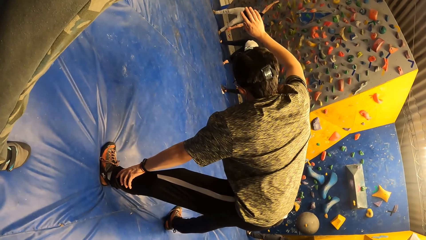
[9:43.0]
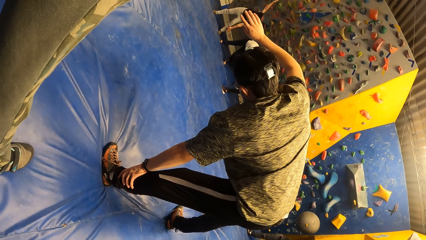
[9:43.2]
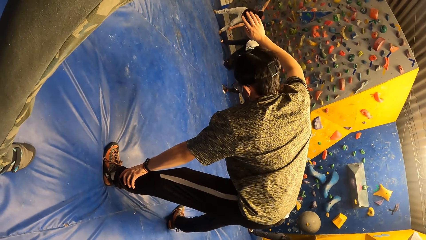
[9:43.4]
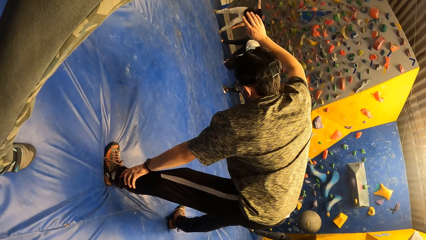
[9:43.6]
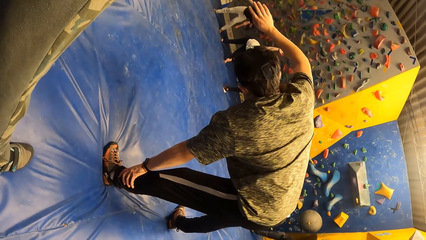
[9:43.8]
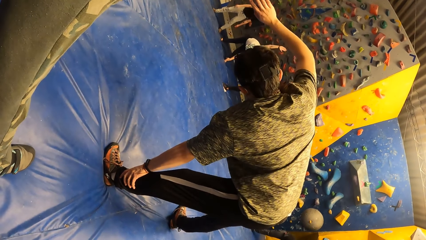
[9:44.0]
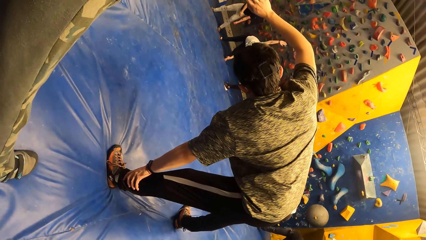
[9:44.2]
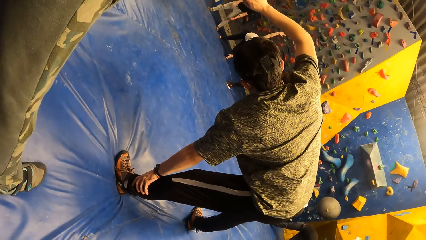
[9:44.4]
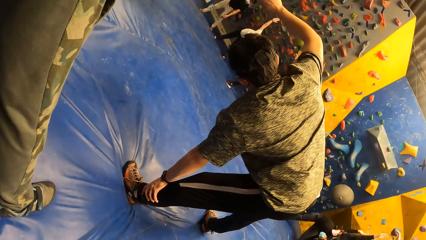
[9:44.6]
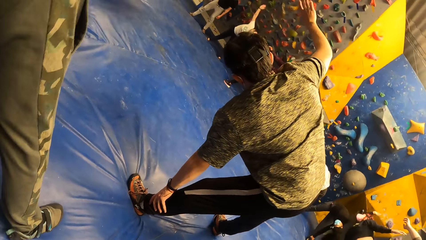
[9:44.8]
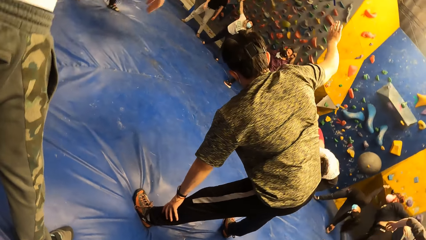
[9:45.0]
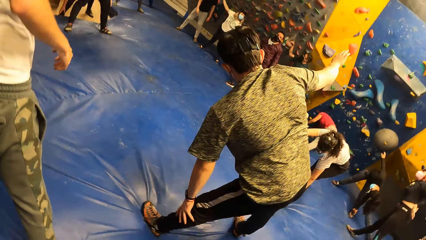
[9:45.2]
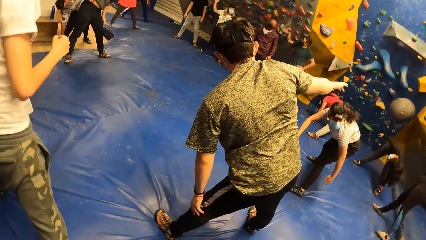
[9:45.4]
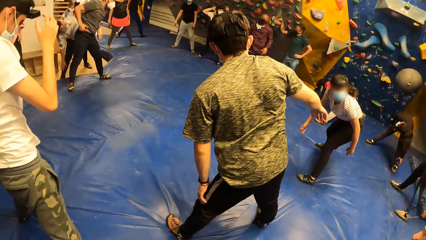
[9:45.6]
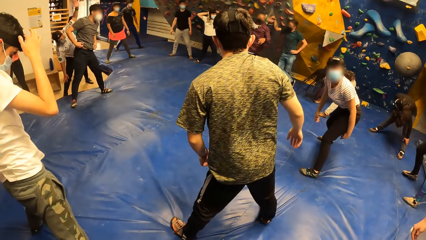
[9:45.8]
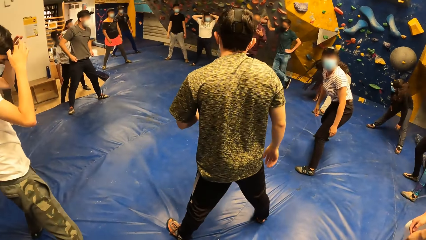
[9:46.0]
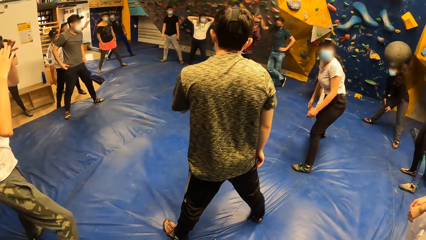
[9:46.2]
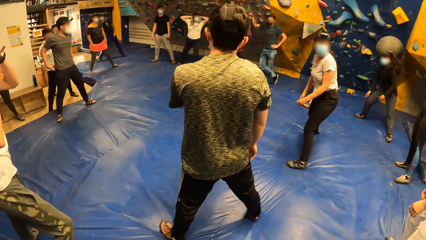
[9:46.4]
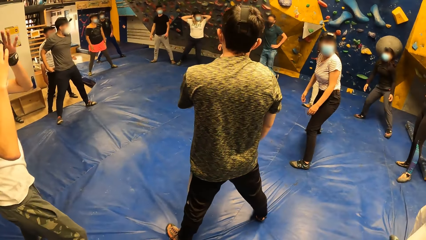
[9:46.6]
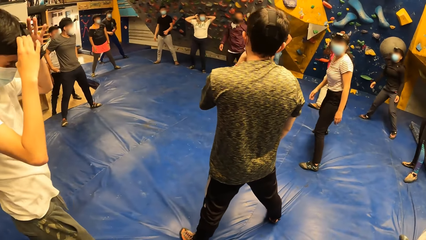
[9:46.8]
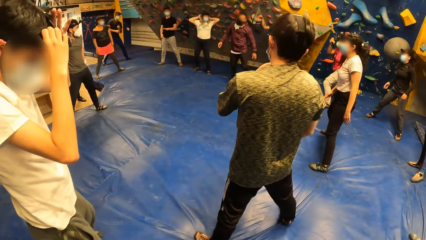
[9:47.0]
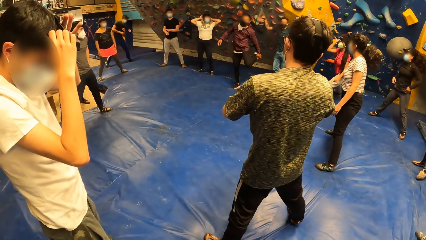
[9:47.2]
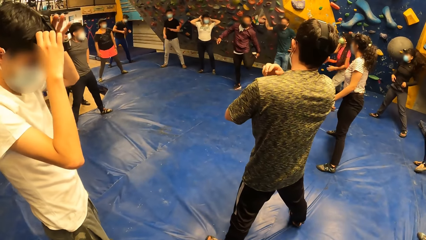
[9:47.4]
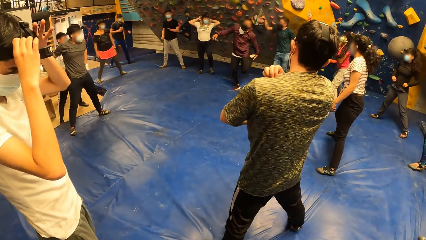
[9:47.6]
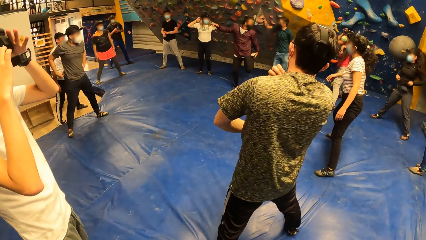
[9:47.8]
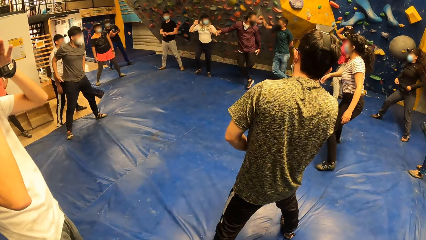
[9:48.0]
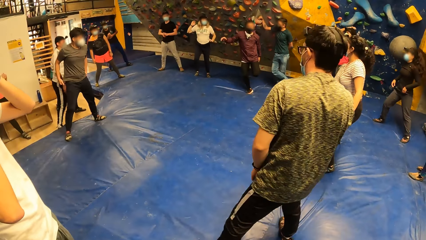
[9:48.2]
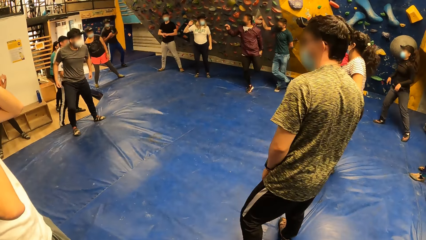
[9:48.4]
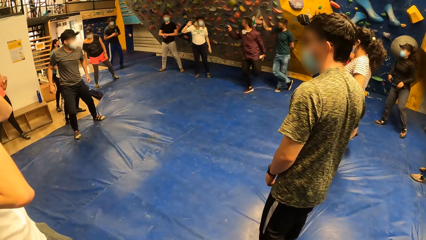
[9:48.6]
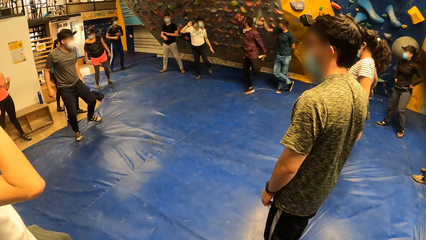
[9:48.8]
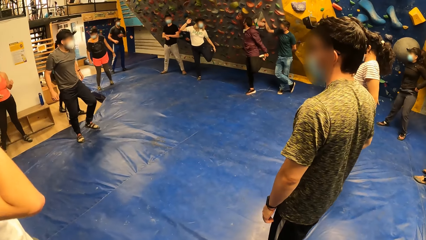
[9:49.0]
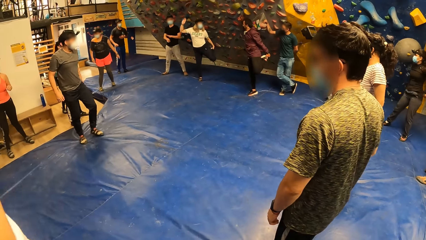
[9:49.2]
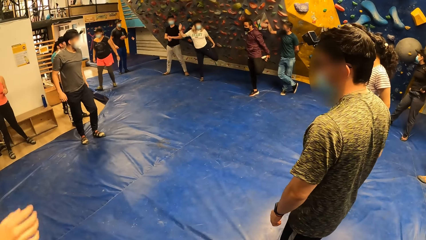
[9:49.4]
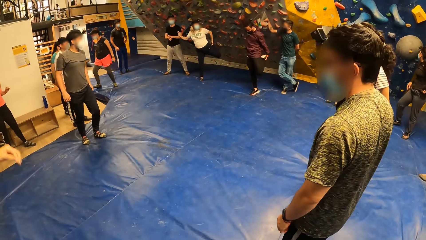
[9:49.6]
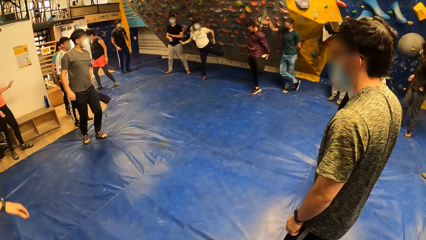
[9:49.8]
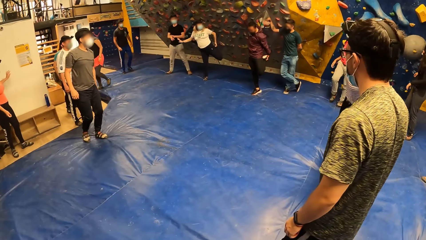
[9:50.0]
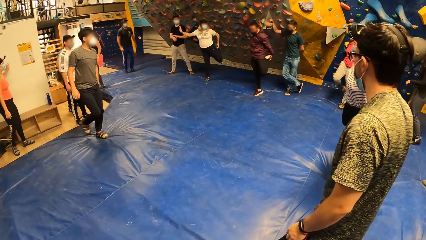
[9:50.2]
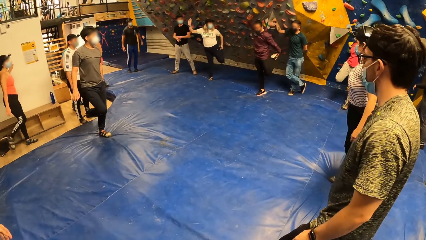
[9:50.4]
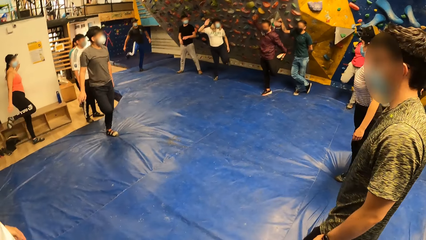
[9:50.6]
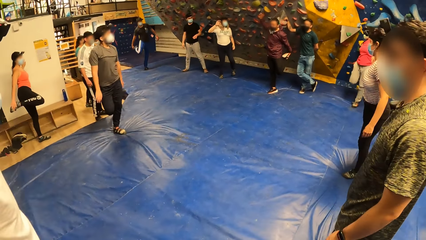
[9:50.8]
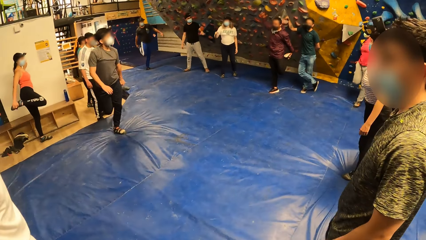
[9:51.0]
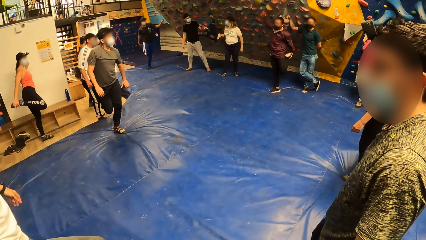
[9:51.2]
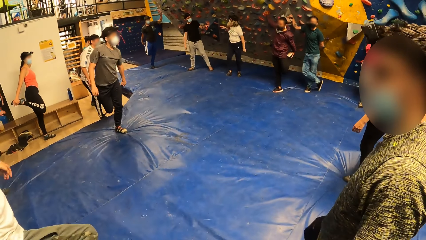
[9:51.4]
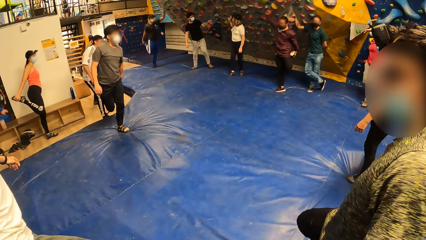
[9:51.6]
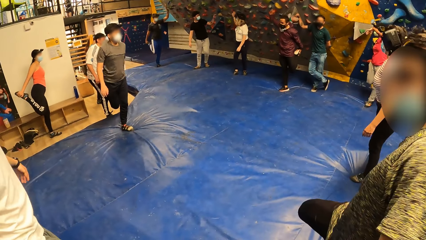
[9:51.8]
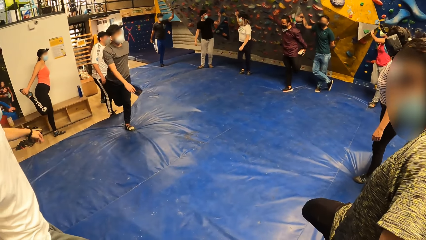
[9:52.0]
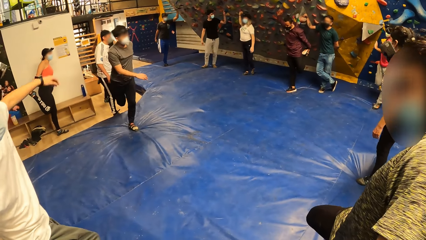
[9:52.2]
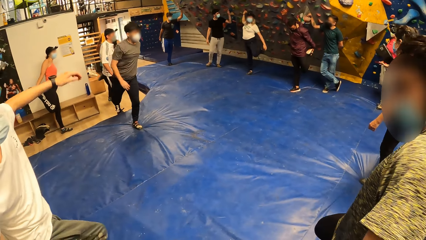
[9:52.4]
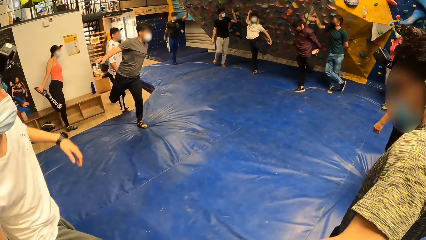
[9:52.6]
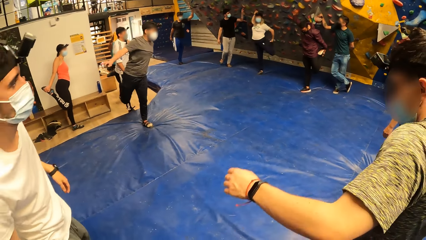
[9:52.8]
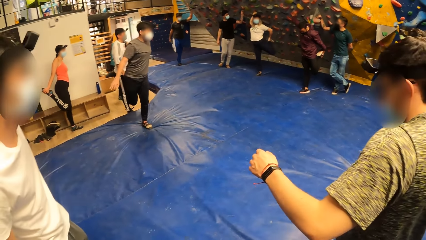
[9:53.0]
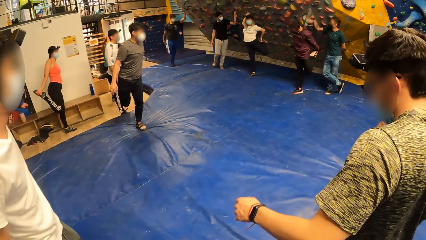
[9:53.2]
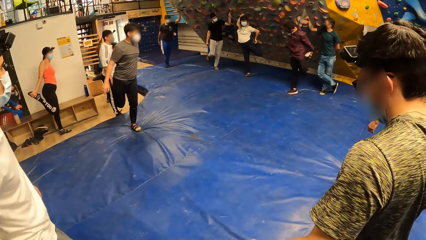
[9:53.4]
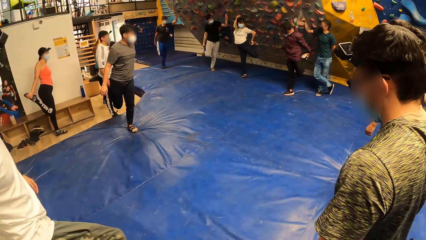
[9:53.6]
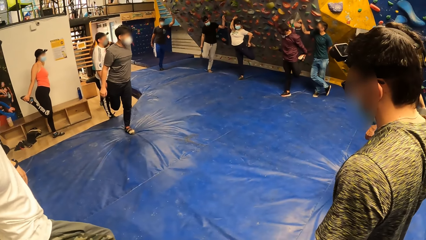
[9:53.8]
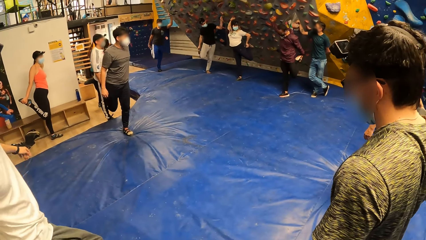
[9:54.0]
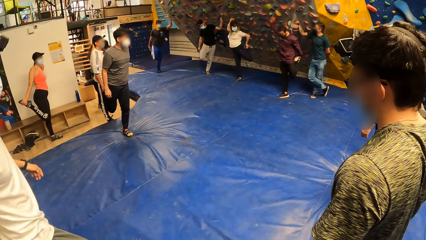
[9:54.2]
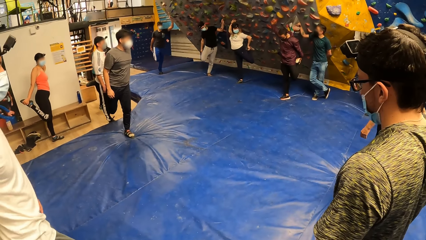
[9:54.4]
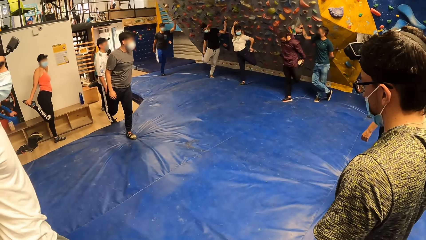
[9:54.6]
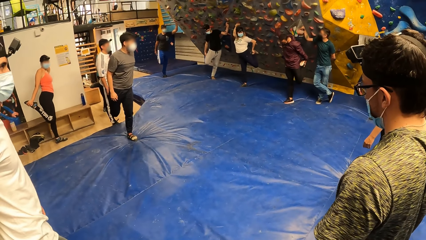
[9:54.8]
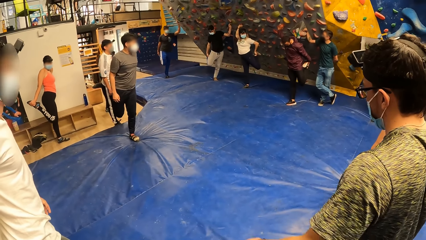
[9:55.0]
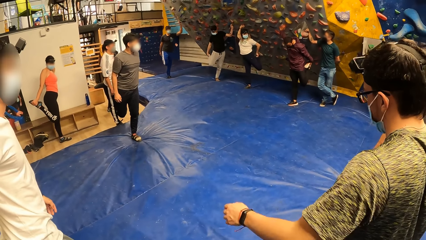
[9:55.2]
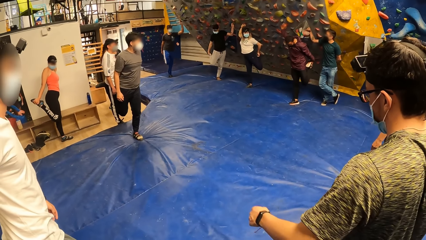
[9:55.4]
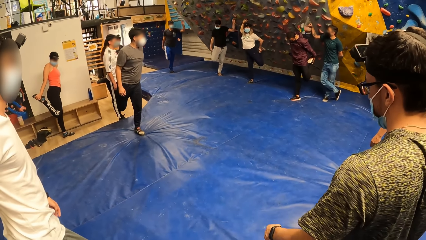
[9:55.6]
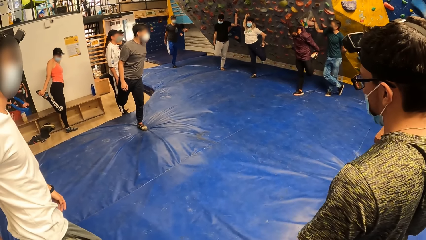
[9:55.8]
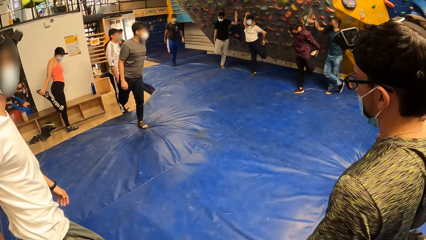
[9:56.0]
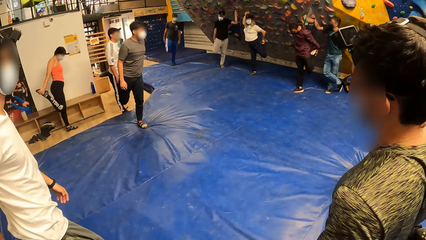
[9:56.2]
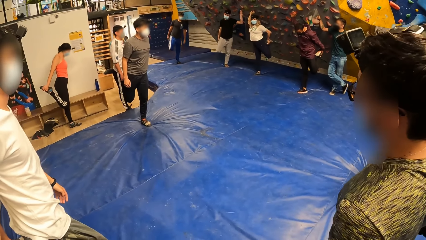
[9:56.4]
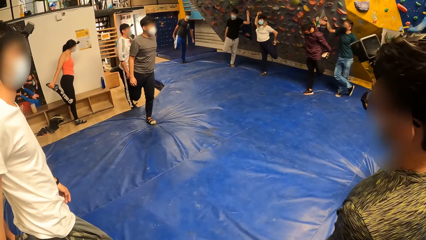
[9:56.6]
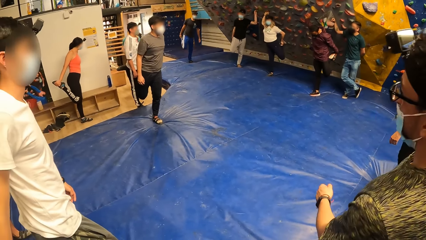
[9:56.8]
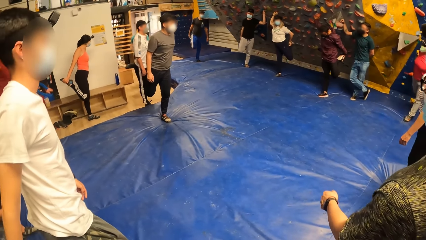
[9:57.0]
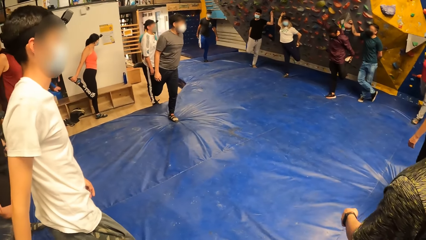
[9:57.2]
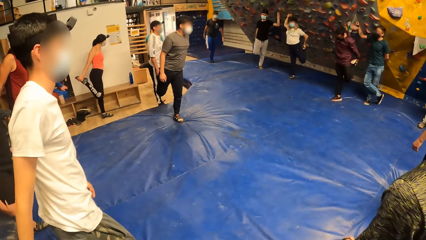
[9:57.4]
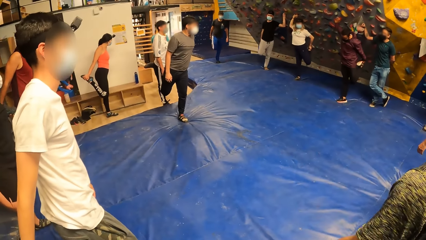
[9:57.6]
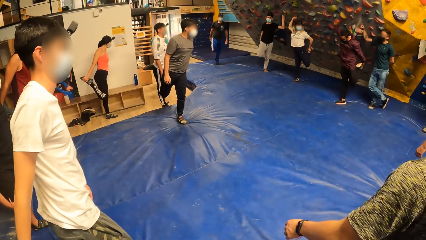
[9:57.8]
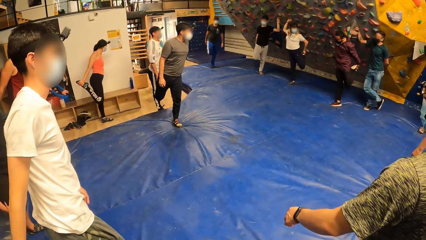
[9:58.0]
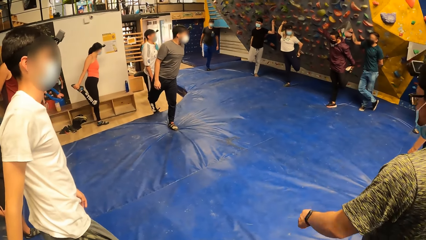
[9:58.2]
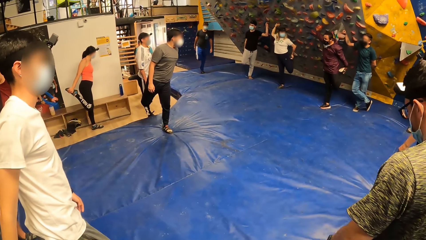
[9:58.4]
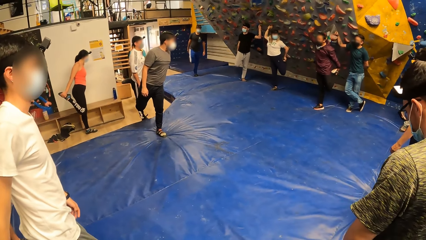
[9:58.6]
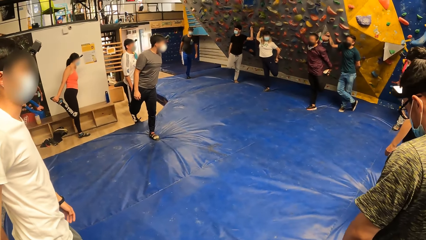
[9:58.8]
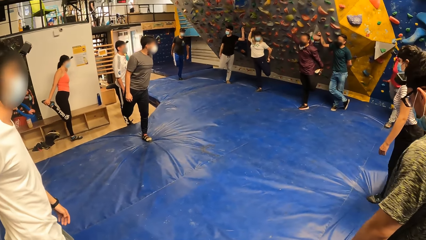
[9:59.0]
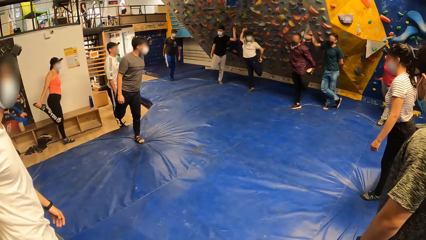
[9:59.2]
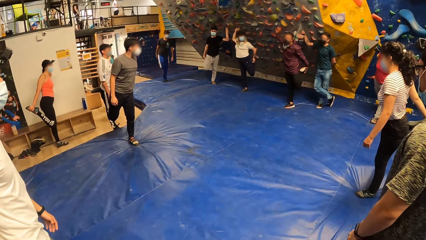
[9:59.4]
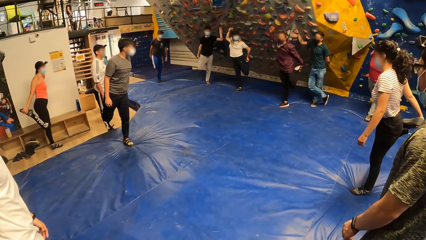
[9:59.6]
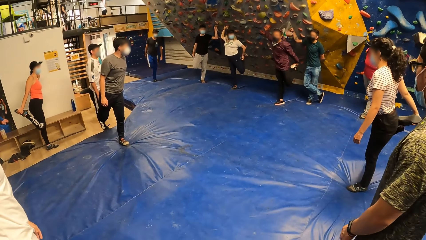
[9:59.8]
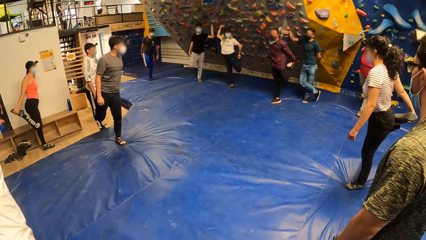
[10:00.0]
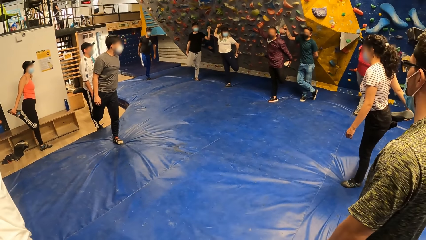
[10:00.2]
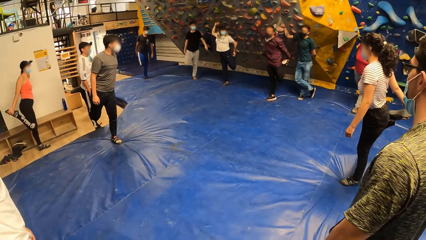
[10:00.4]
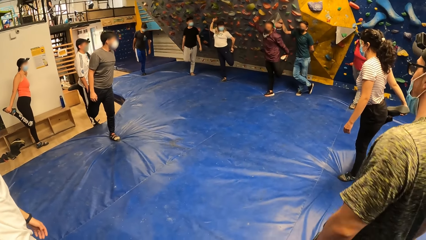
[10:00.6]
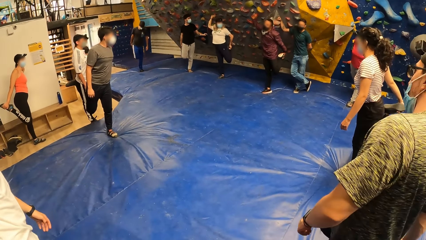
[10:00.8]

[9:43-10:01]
A man stands upright. The camera wearer stands upright with the group of people. The man holds his left foot with his left hand, hops on the bouldering mat with his right foot and touches a climb hold on the bouldering wall with his right hand. The camera wearer touches his left foot with the group of people.
